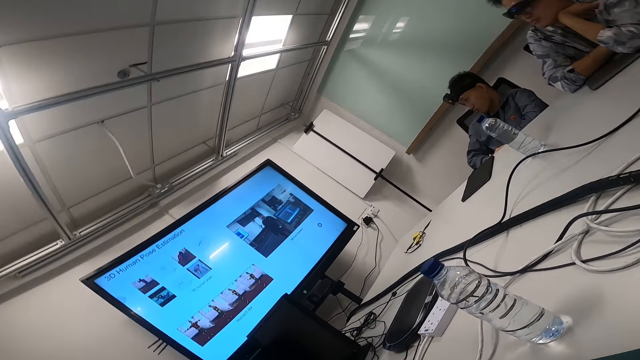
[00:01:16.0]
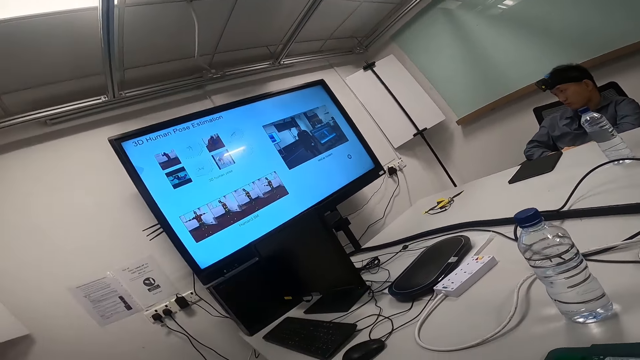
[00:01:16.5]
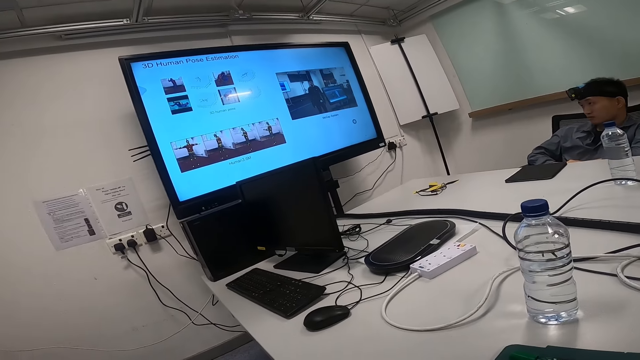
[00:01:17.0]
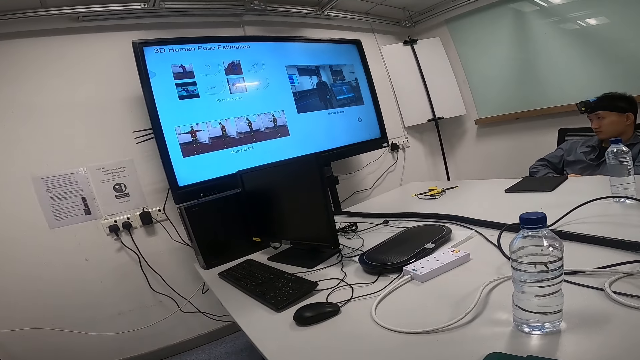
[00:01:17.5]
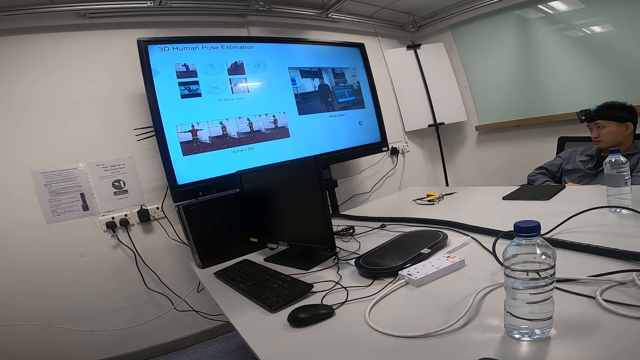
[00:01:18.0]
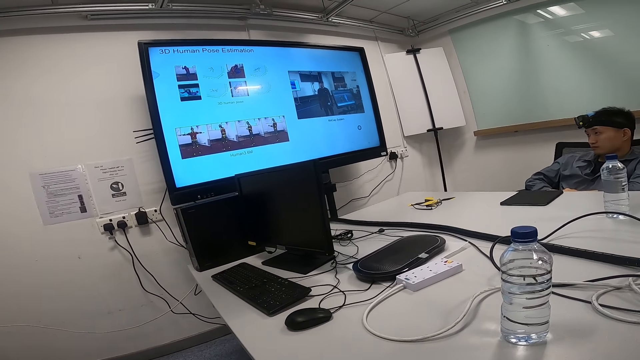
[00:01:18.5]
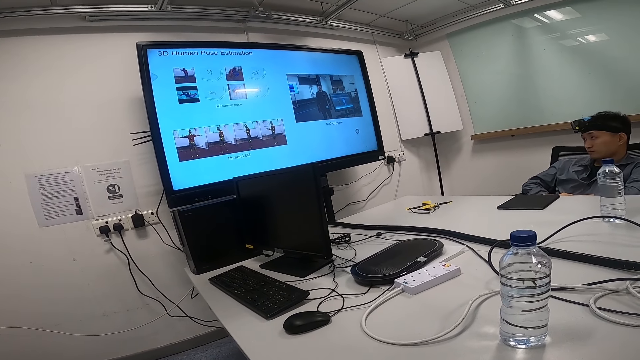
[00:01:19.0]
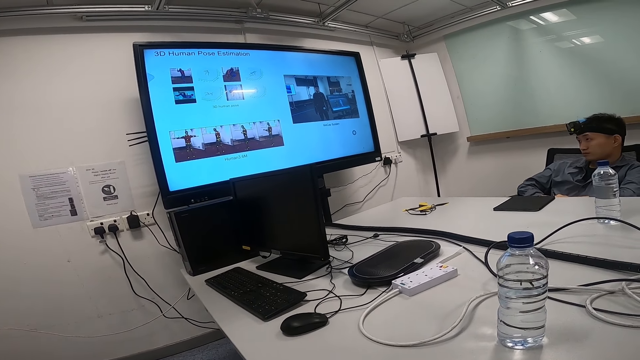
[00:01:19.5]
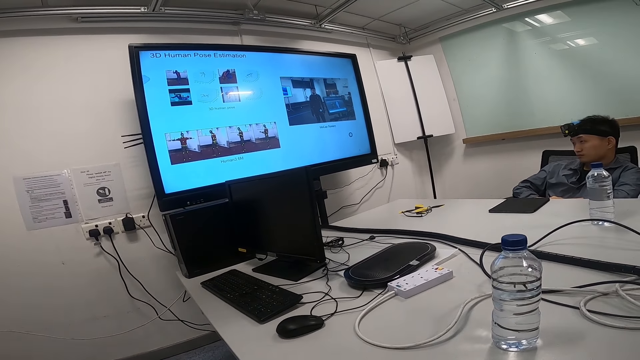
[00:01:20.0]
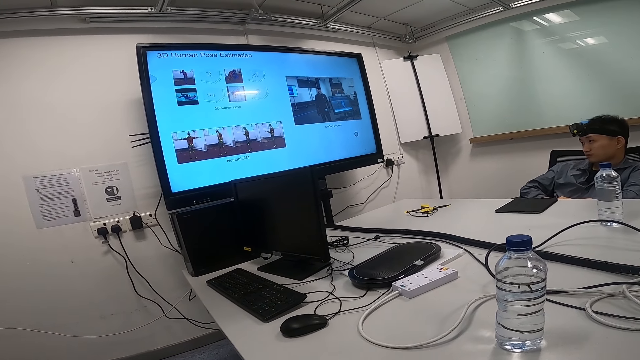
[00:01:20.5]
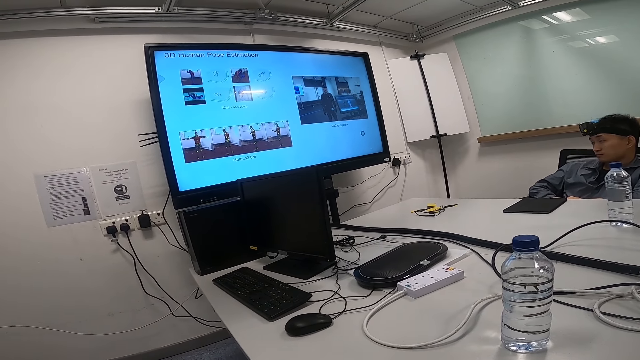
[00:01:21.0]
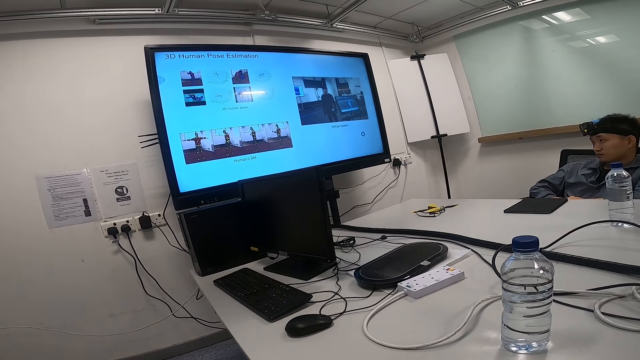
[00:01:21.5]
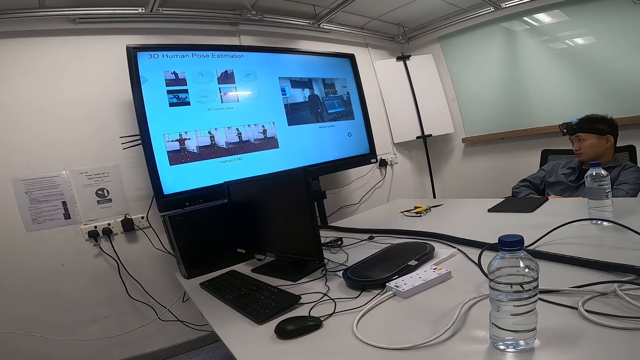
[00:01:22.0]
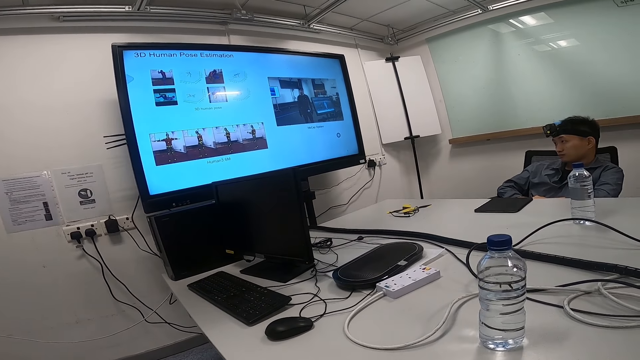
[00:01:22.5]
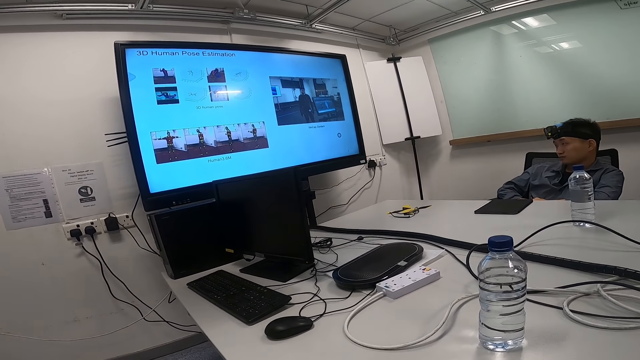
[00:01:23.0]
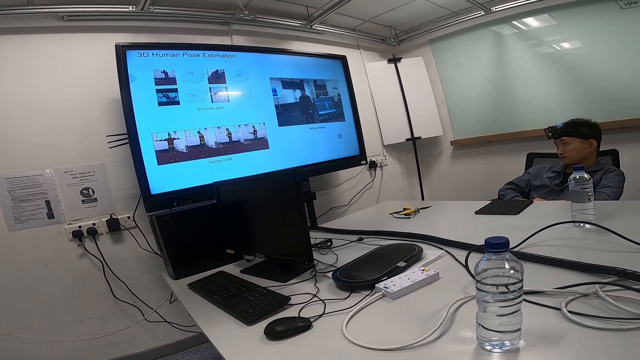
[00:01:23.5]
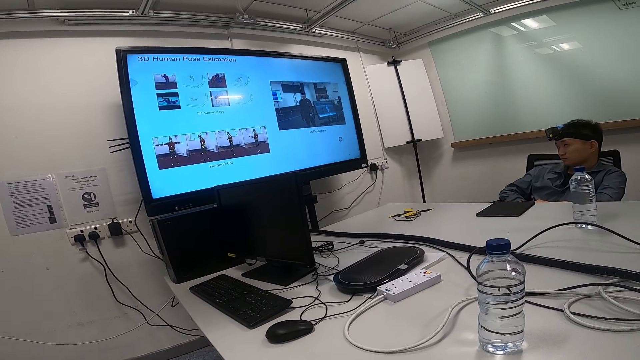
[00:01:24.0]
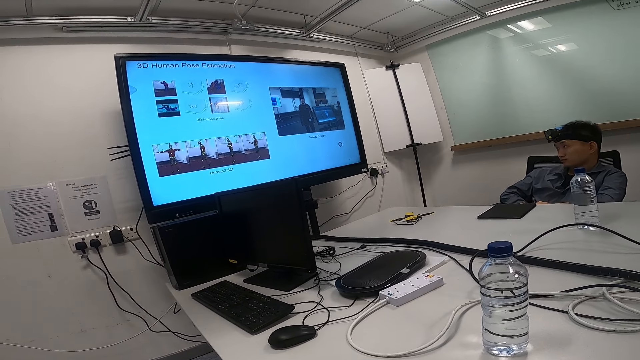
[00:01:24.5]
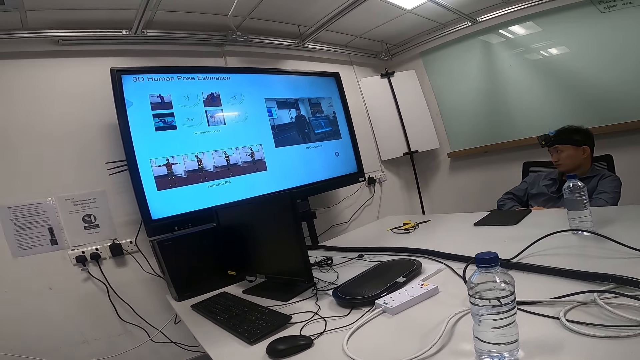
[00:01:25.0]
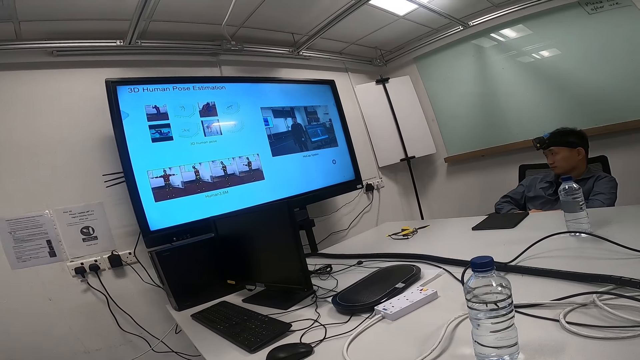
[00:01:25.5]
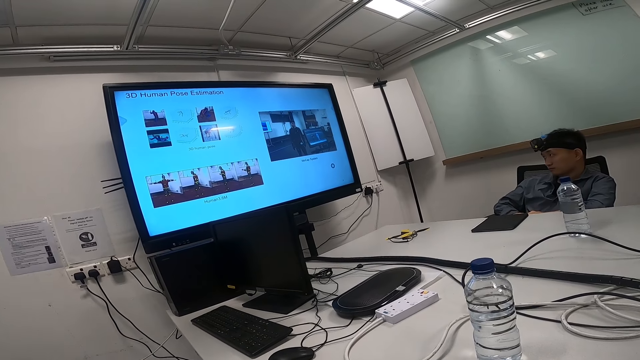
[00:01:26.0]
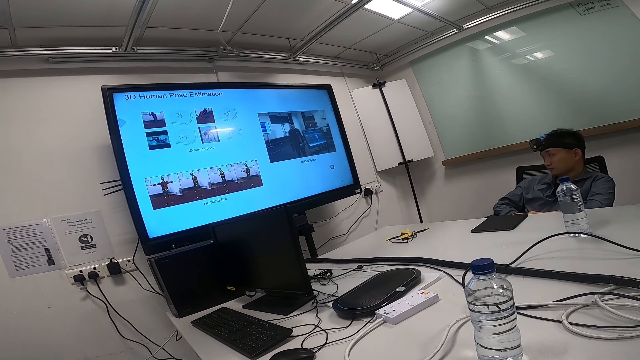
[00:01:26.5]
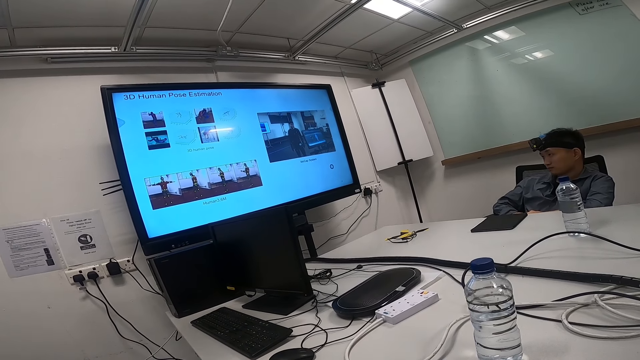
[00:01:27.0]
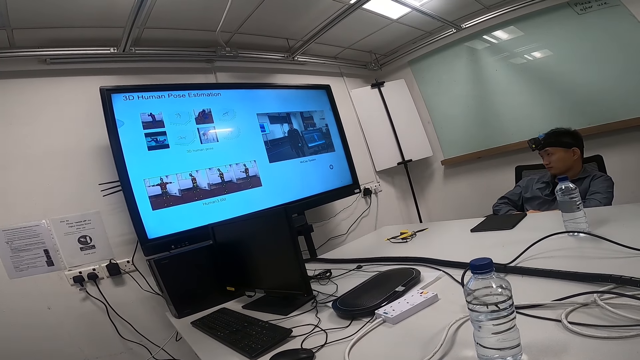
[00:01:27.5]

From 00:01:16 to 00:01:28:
The camera wearer stares around. They move around. They watch news on a smart TV.

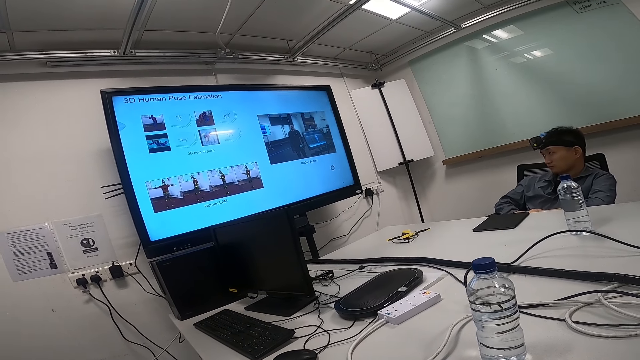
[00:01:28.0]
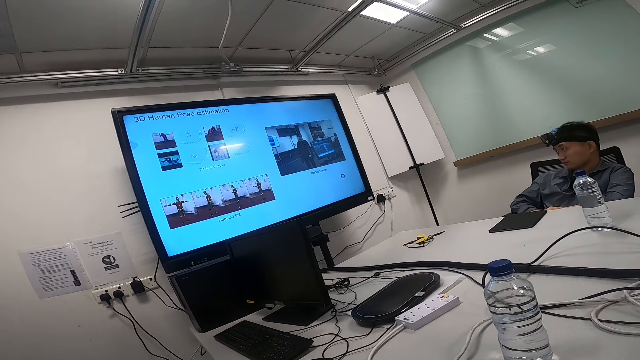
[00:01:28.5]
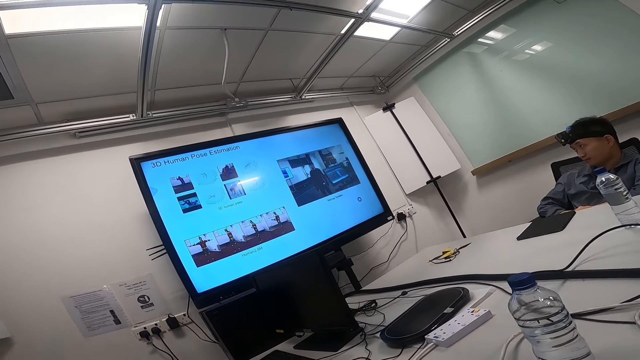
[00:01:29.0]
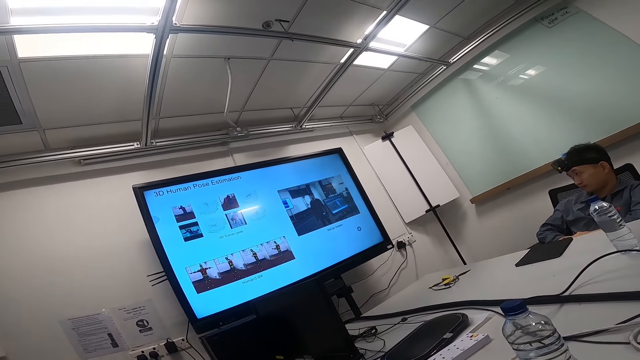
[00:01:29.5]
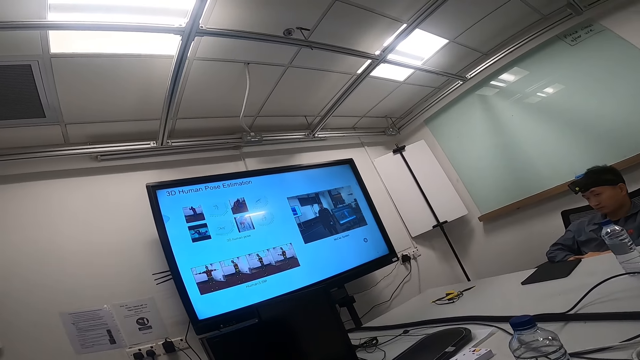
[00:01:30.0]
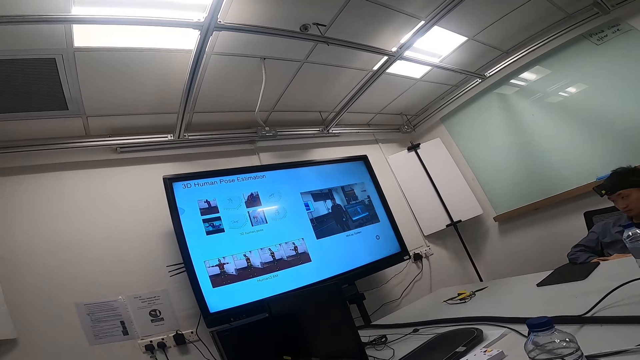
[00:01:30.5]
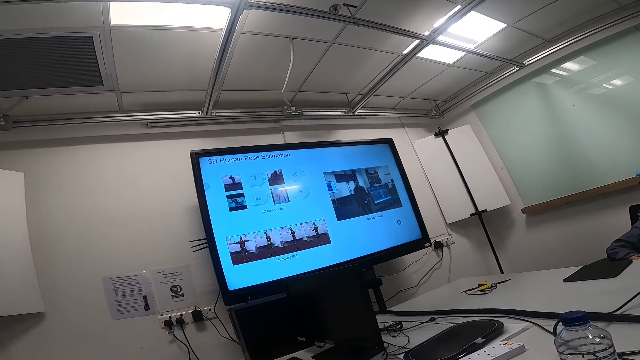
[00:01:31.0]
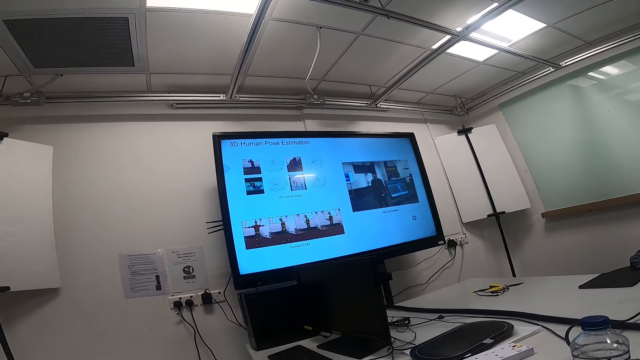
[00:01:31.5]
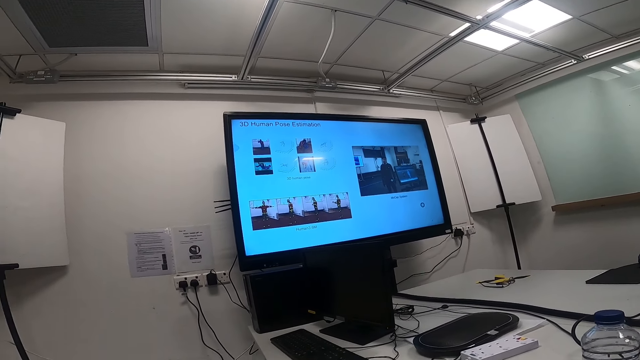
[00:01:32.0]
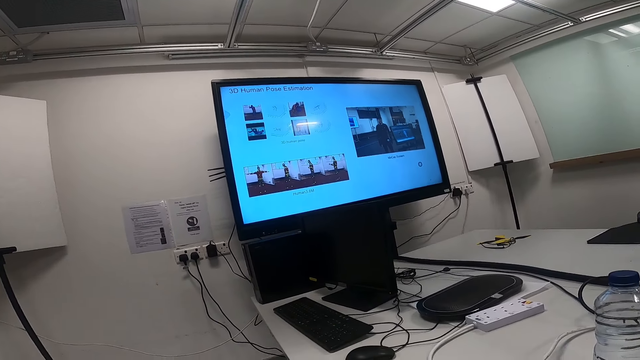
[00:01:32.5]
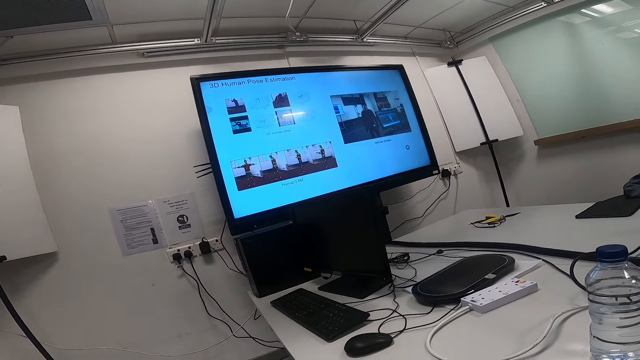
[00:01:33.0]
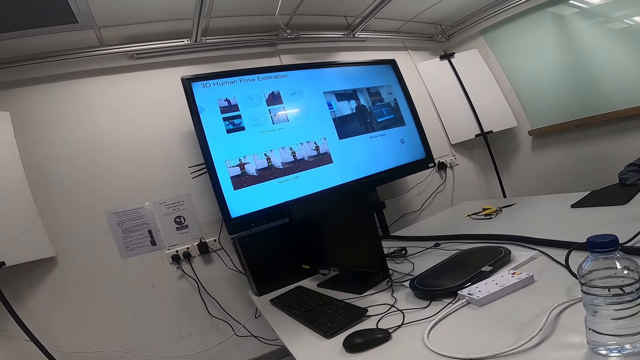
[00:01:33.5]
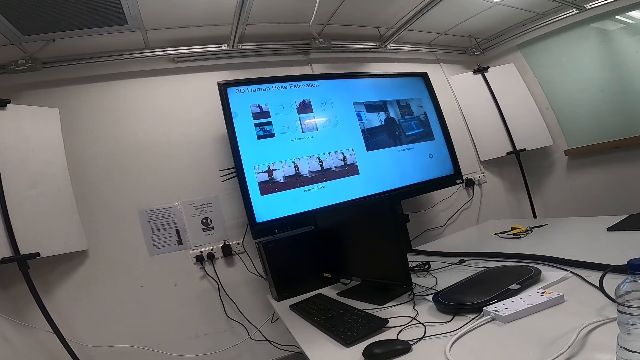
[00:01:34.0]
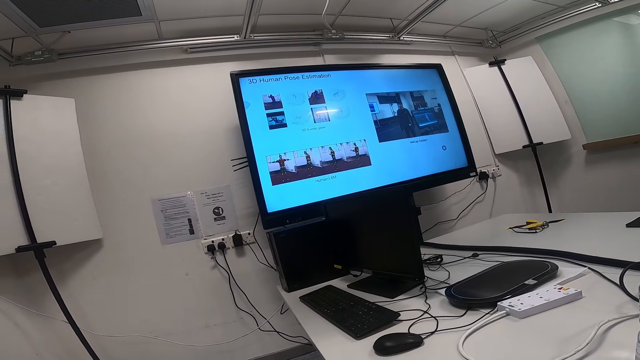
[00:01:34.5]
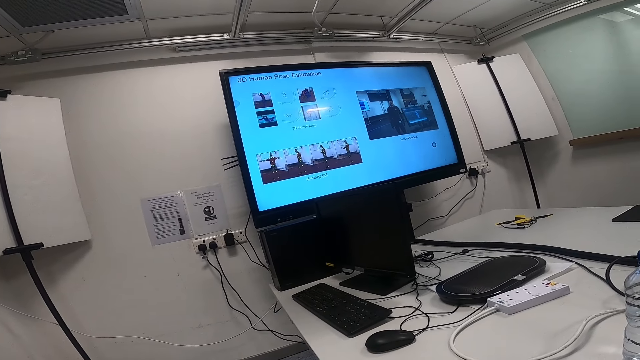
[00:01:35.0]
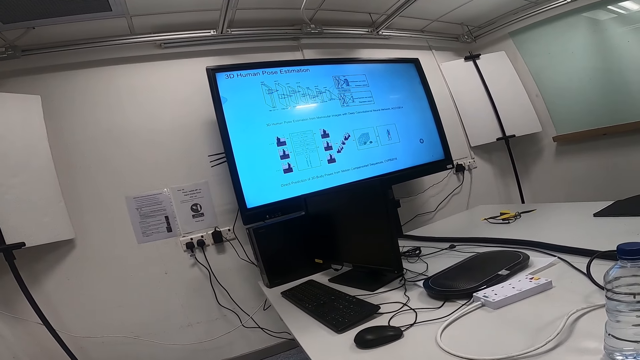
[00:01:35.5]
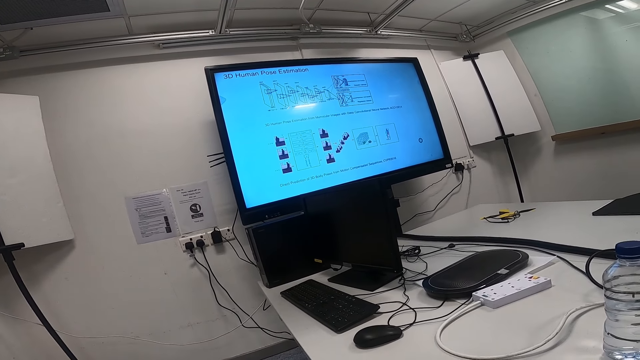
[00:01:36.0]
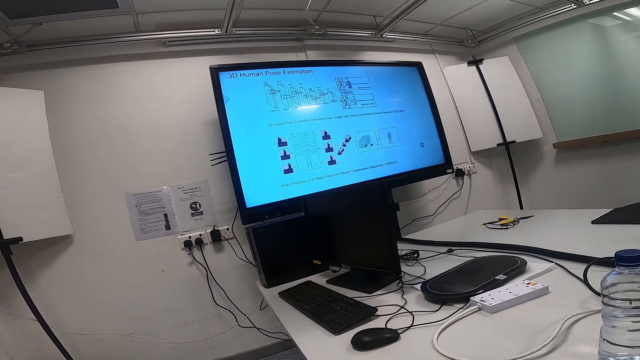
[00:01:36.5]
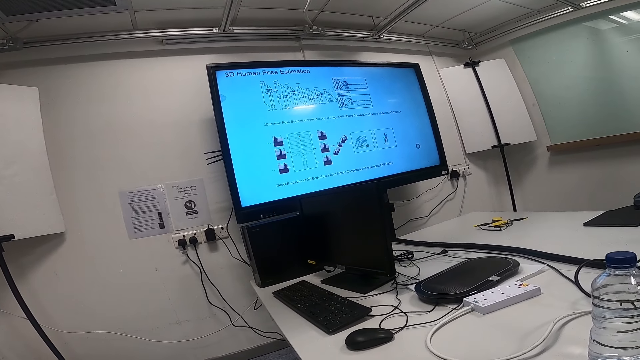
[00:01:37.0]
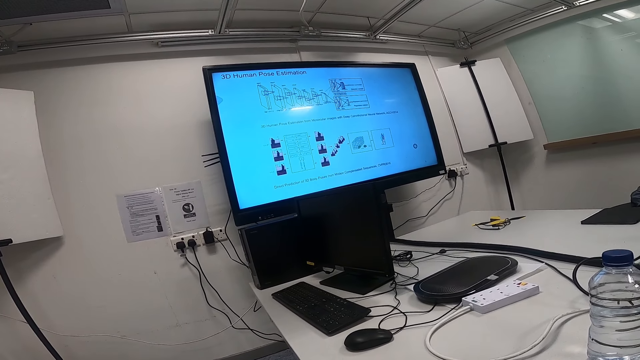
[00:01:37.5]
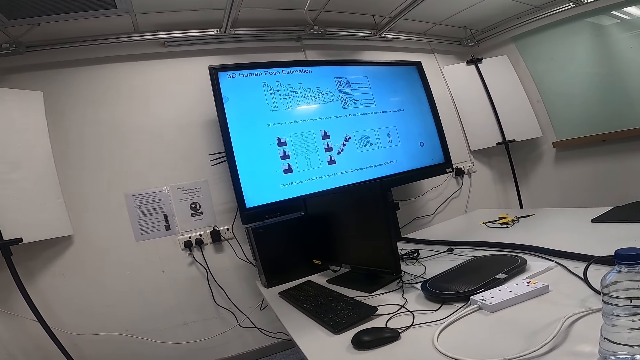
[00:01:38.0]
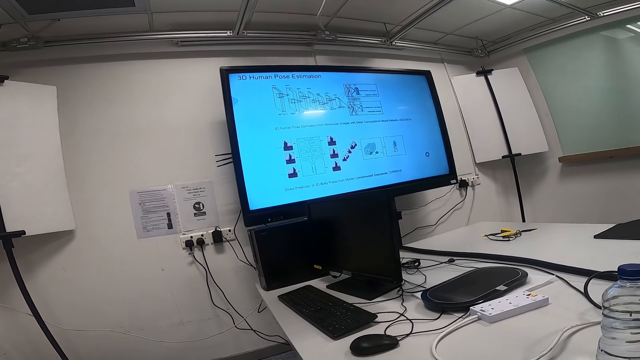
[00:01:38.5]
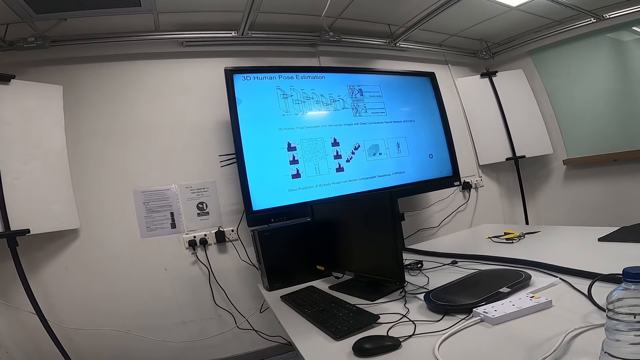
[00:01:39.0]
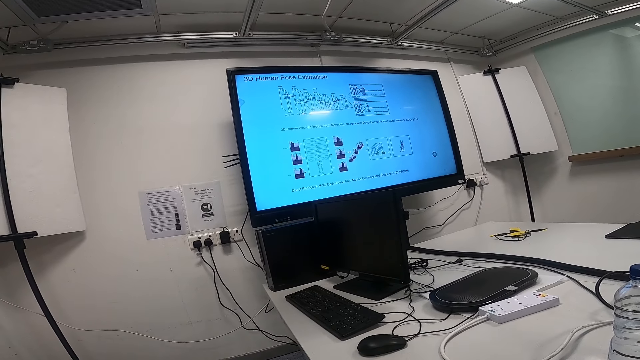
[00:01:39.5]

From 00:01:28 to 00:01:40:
The camera wearer stares around. They watch news on a smart TV.
